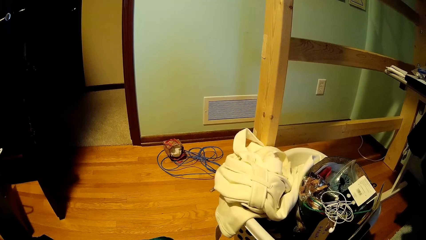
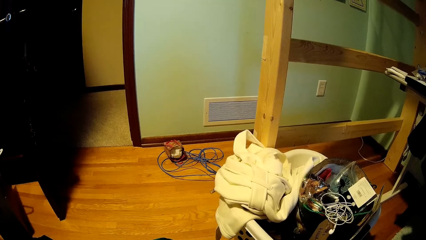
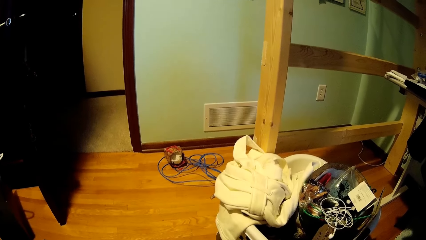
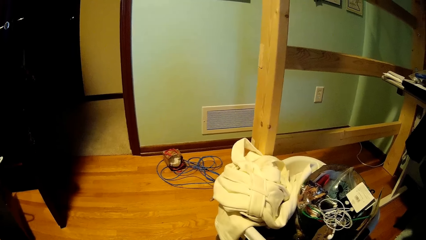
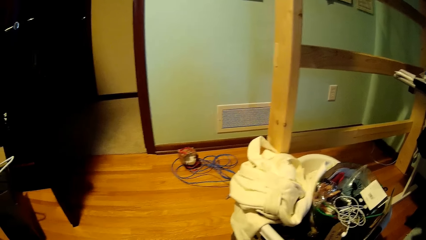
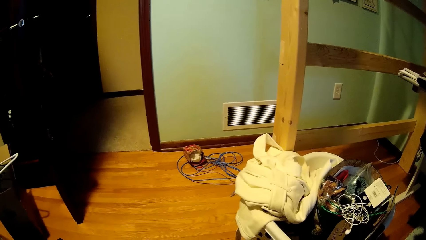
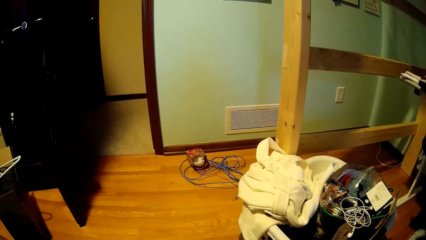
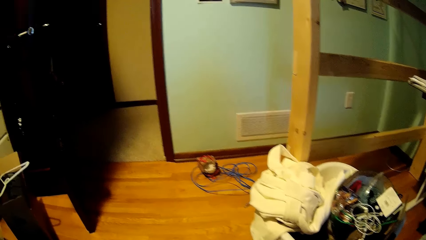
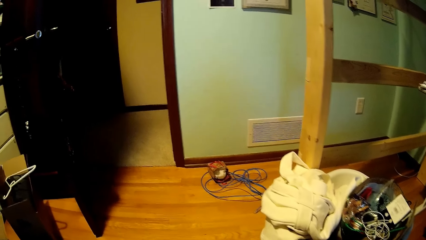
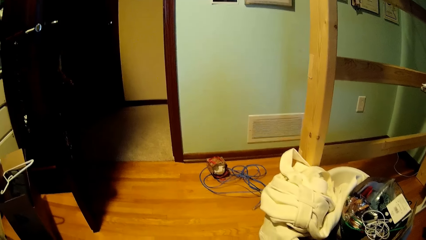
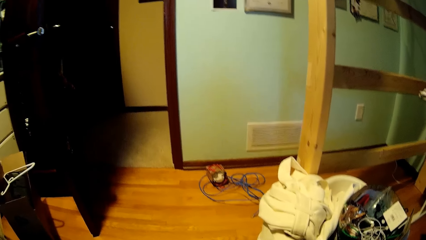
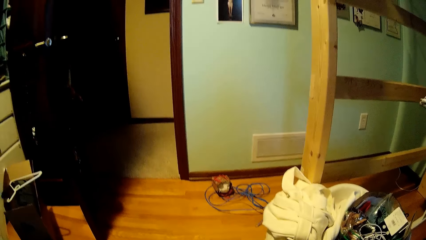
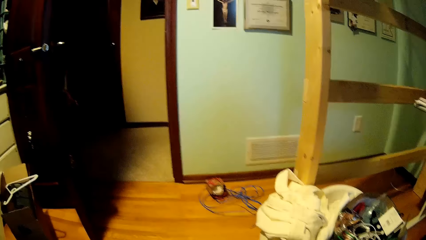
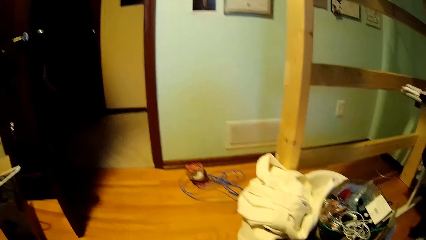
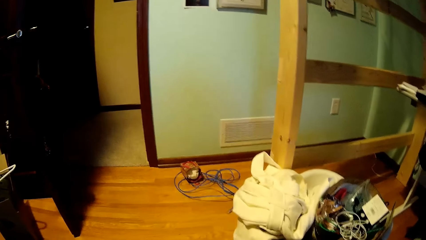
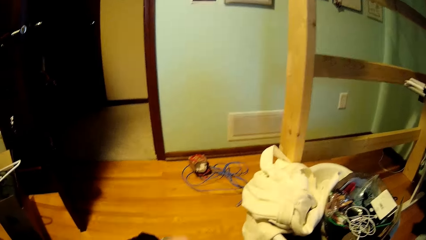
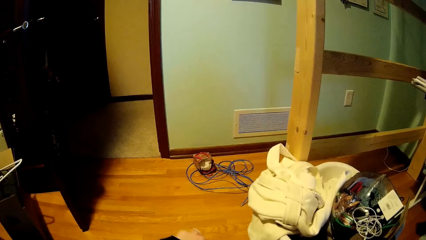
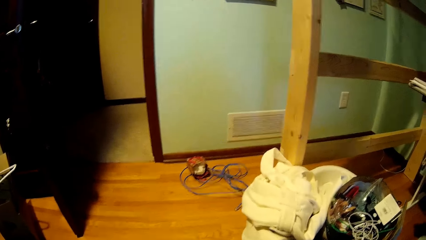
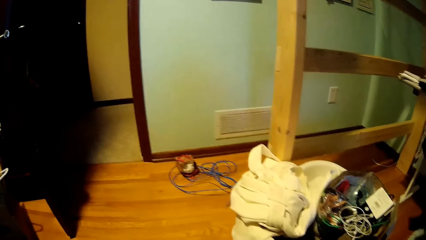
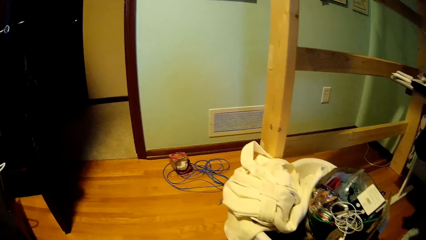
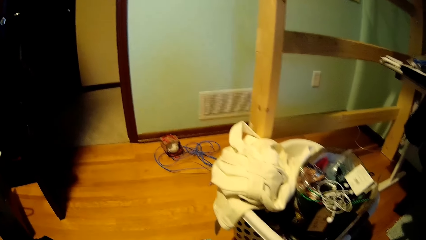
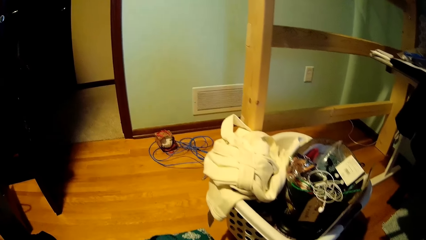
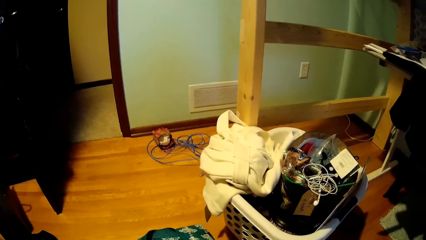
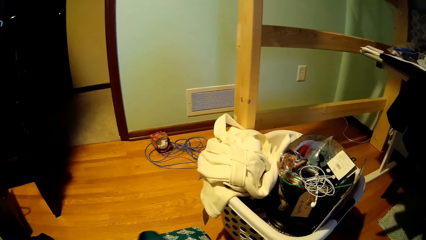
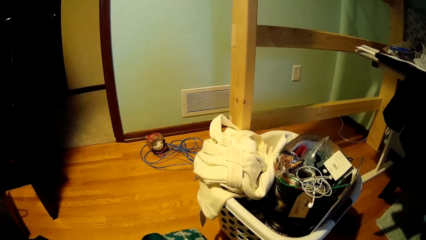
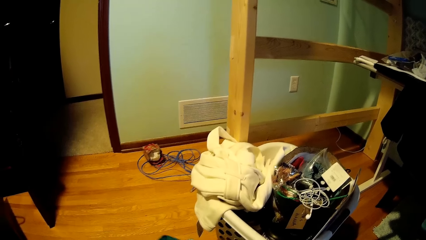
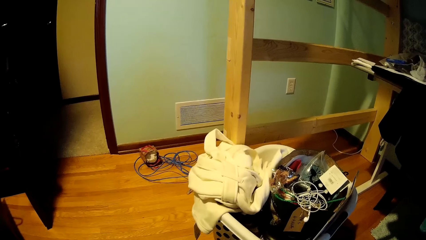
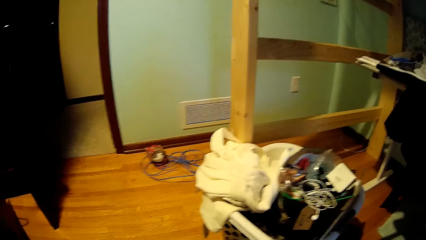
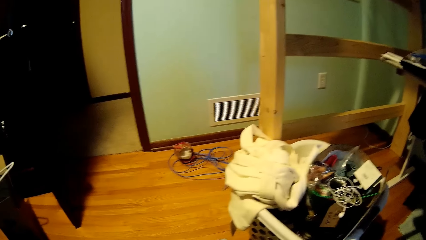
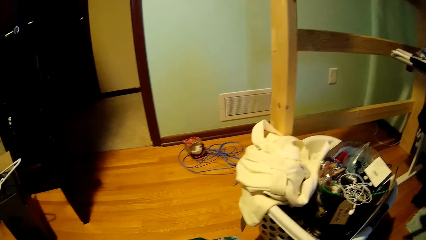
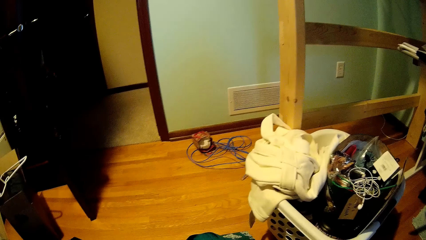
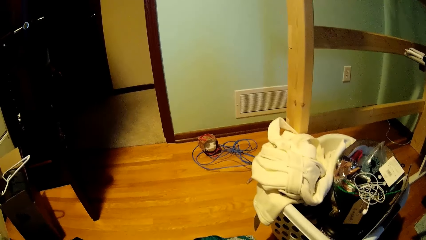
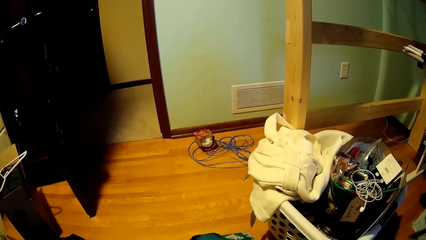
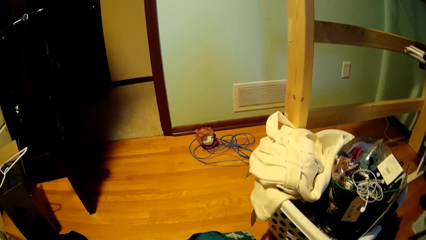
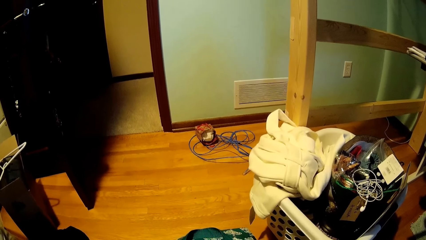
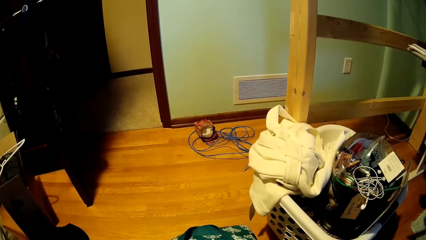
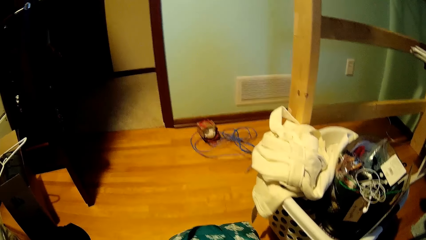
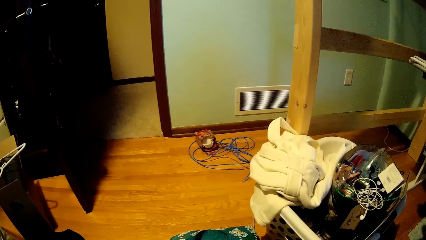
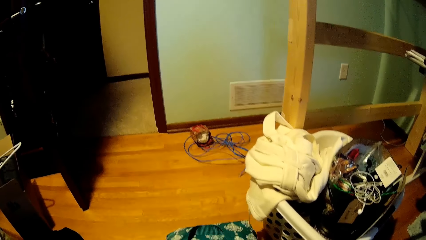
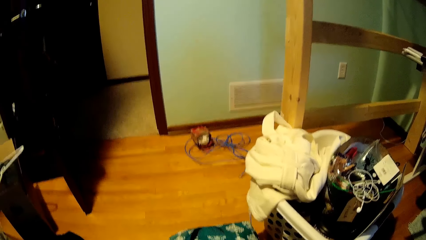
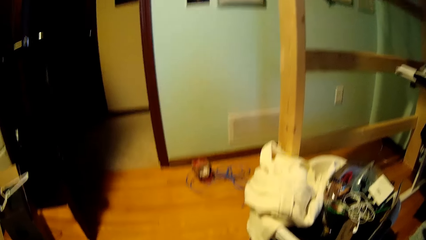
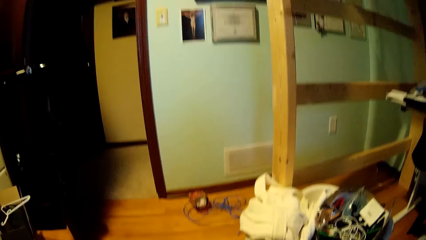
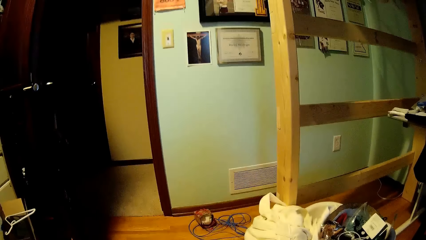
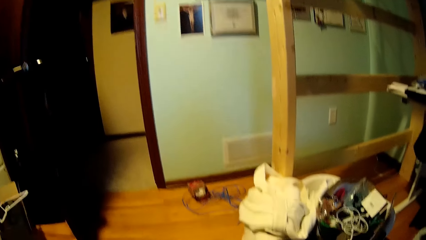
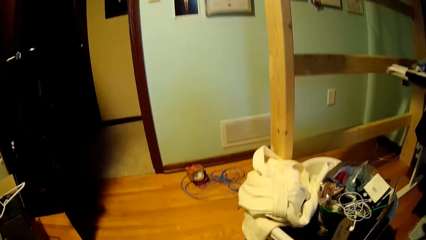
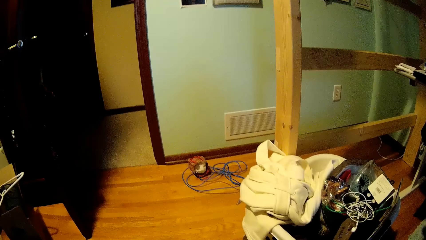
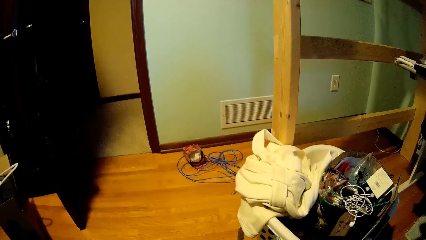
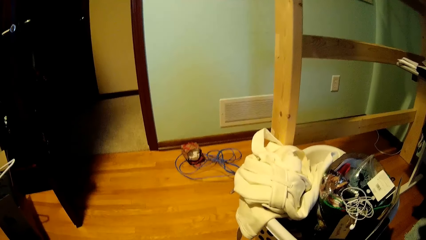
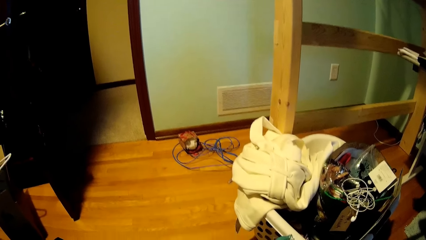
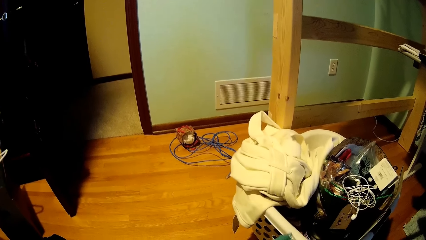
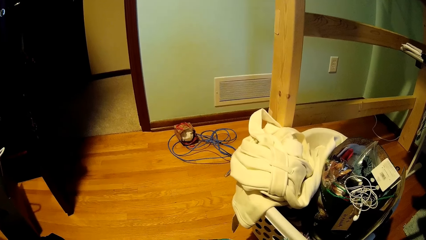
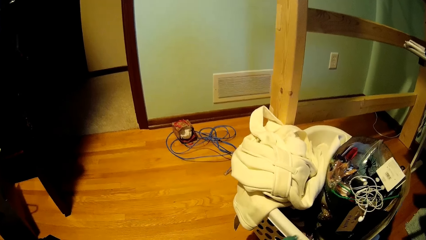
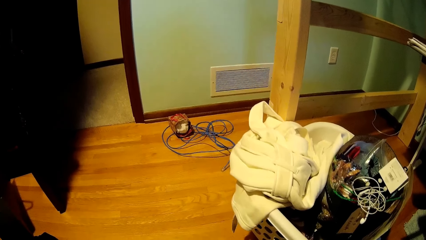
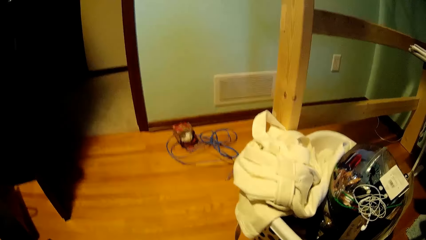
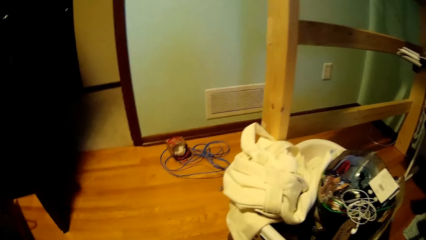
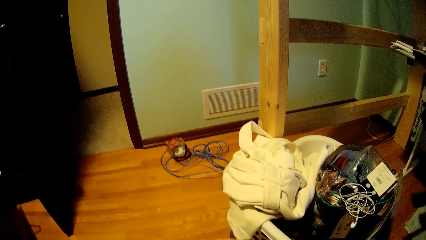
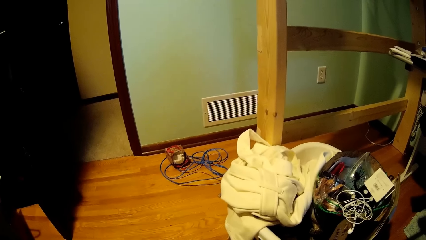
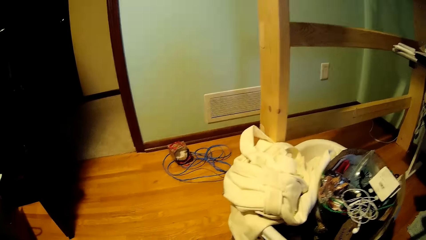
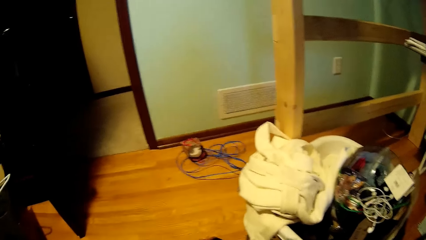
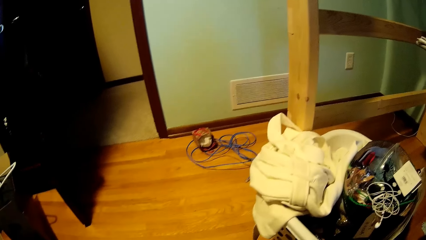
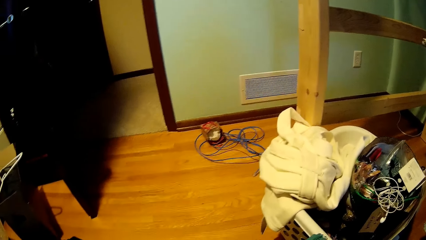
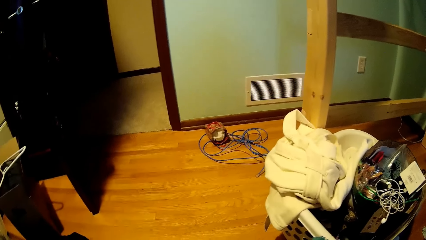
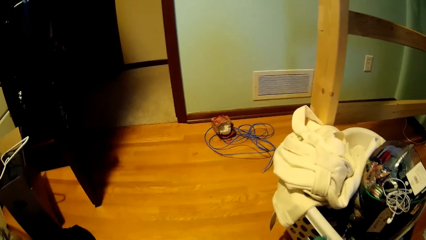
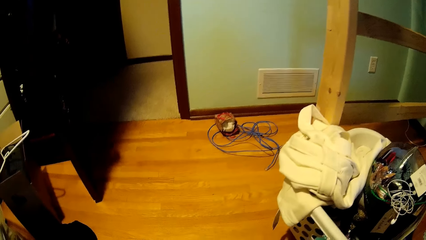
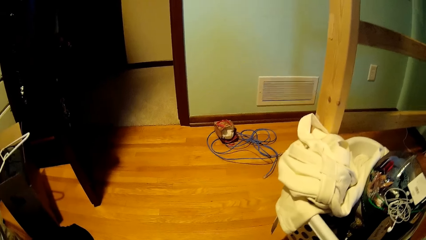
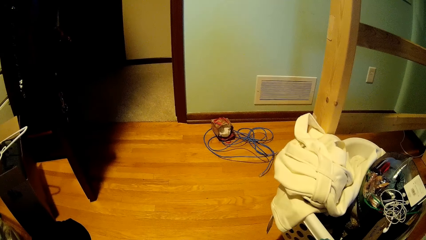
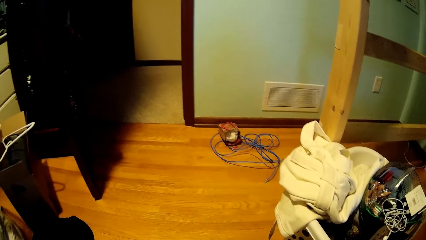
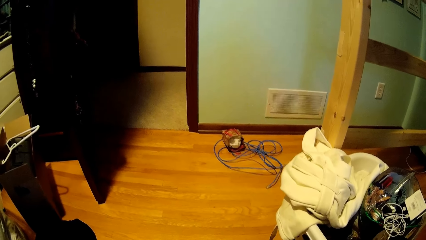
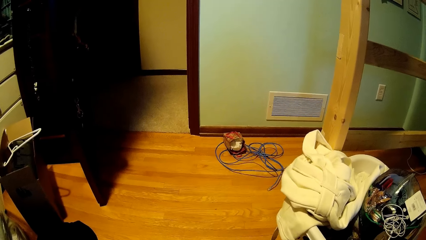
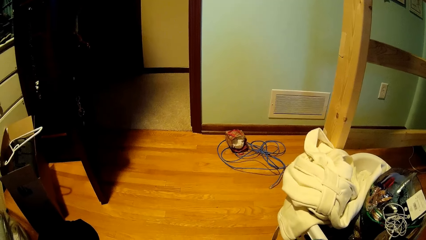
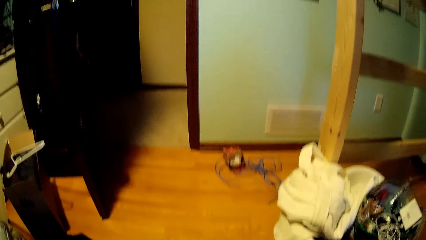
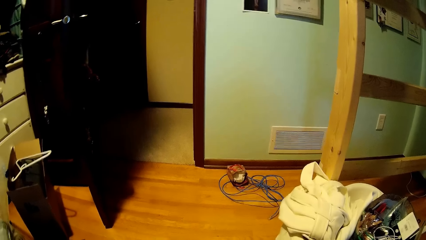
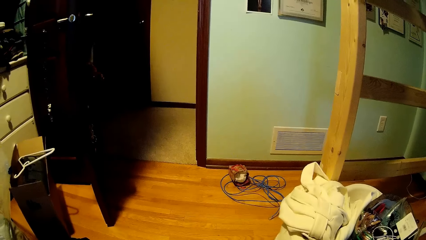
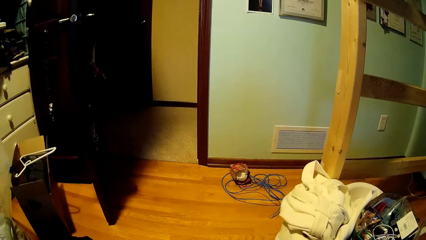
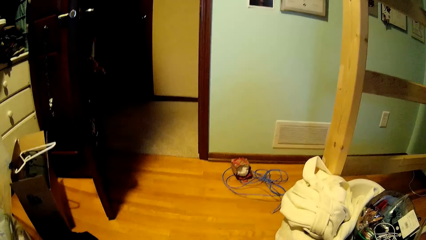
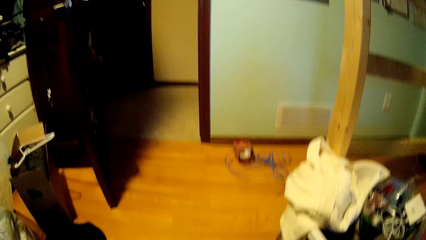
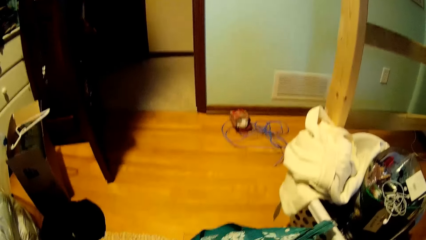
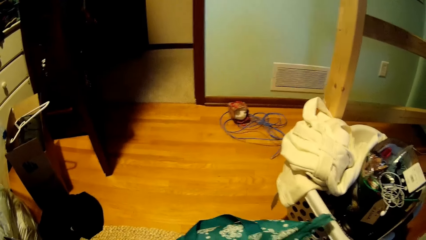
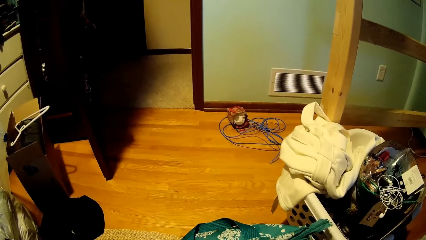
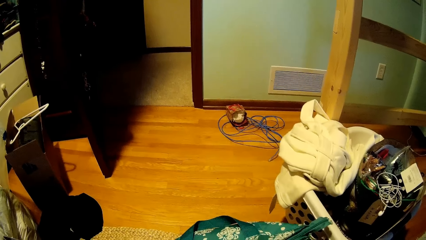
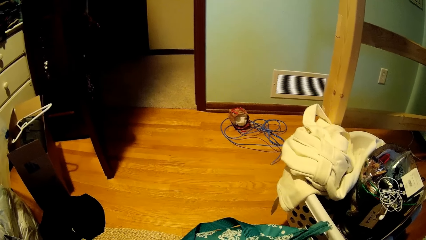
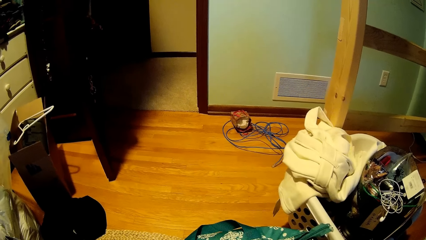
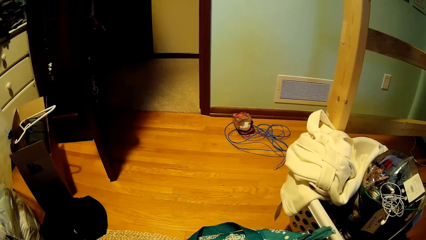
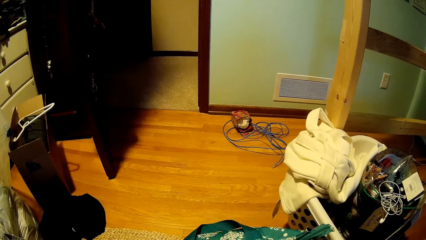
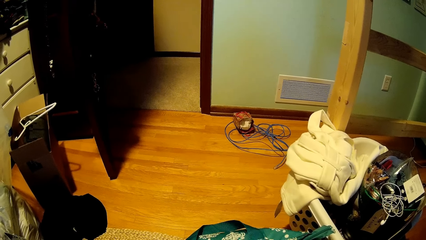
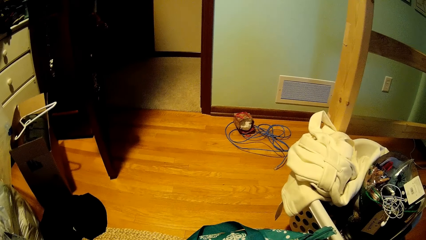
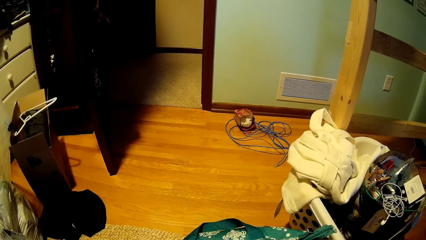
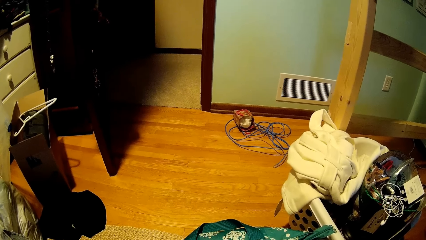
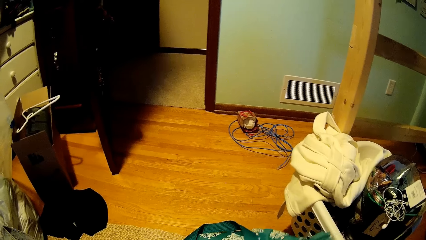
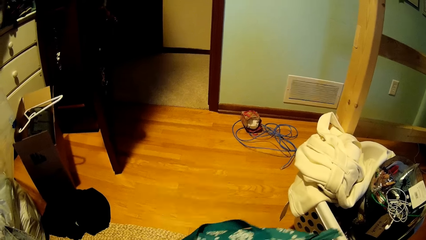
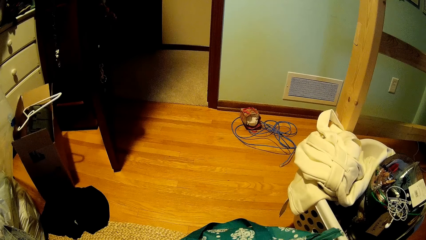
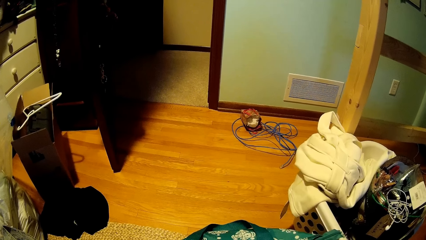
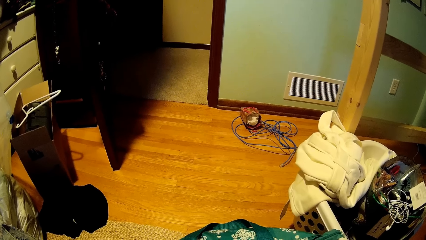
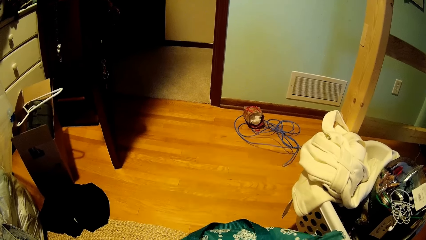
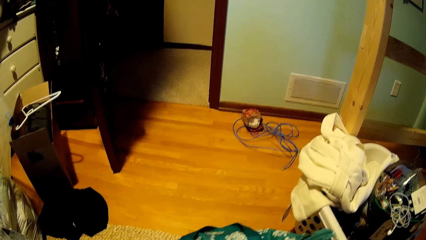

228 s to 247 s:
The camera wearer returns the box into the basket. They sit on the floor. They touch a bag.
